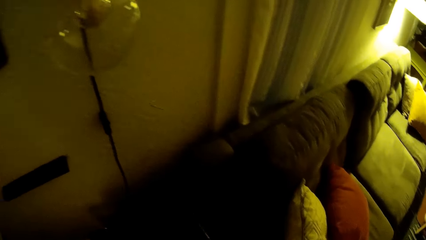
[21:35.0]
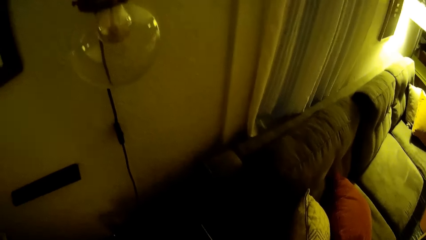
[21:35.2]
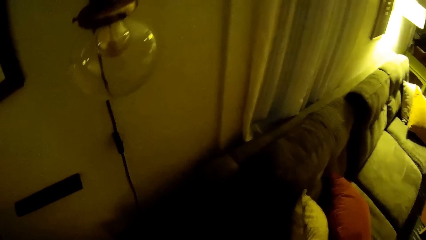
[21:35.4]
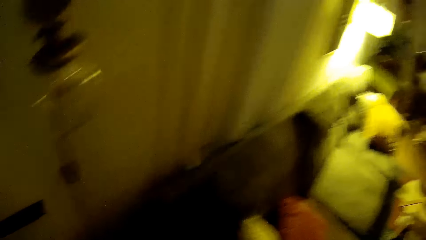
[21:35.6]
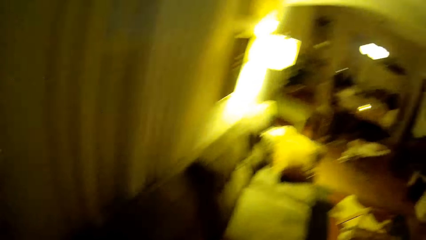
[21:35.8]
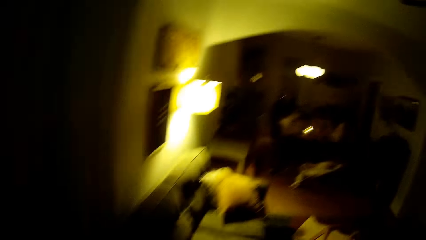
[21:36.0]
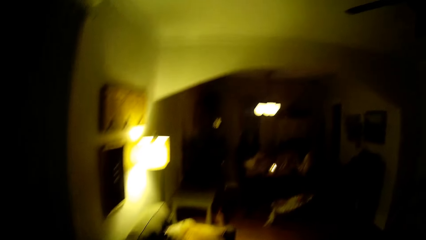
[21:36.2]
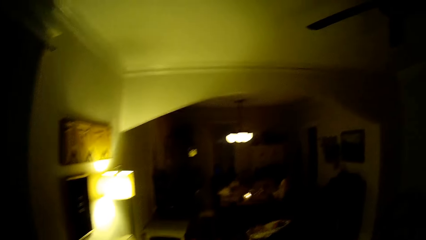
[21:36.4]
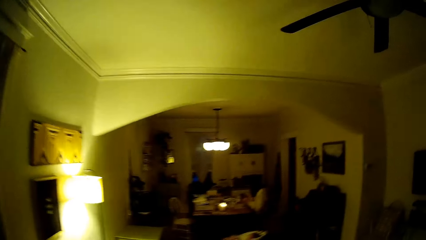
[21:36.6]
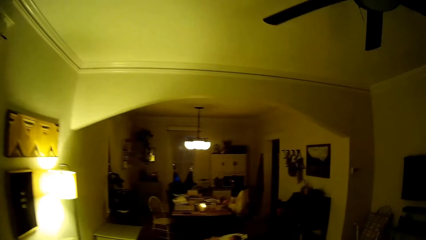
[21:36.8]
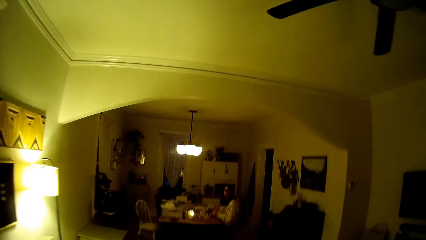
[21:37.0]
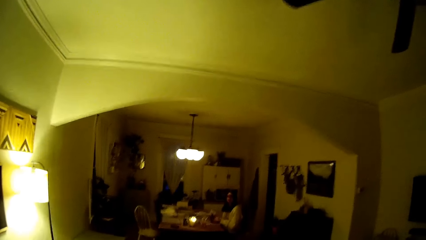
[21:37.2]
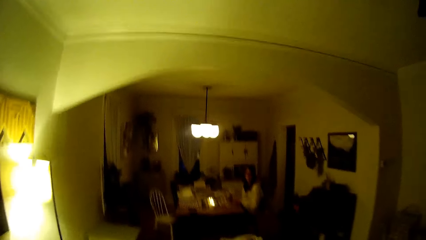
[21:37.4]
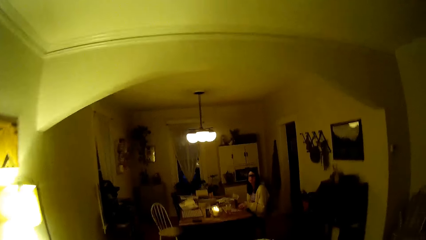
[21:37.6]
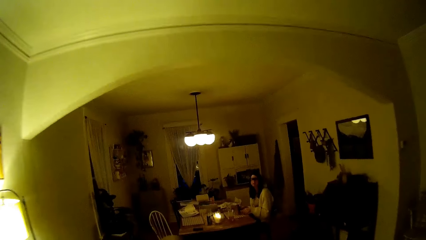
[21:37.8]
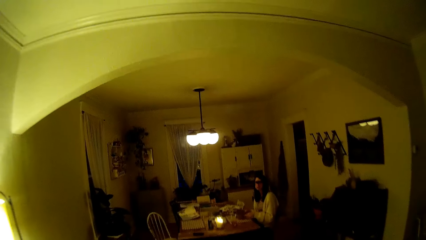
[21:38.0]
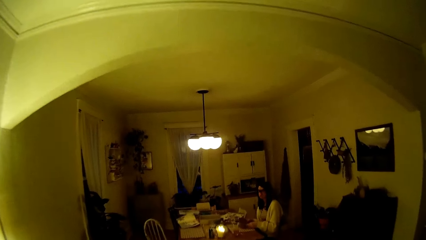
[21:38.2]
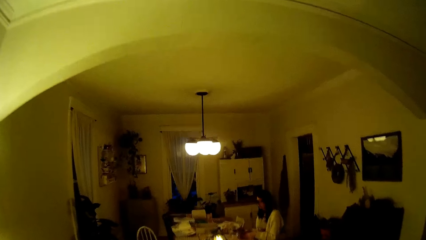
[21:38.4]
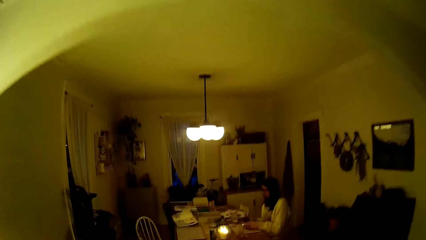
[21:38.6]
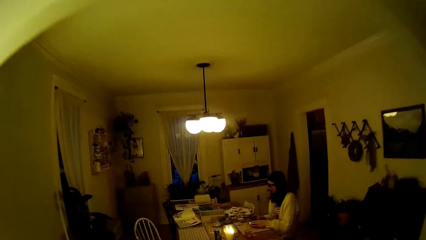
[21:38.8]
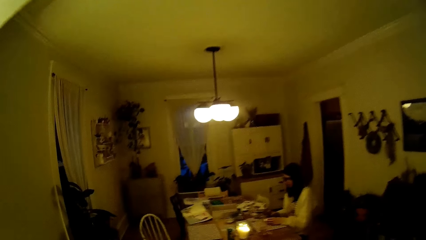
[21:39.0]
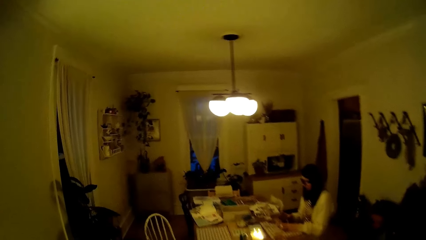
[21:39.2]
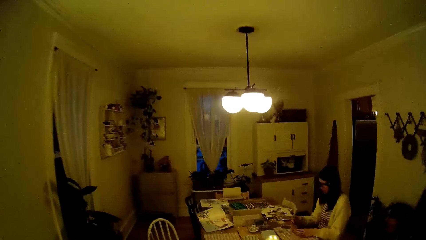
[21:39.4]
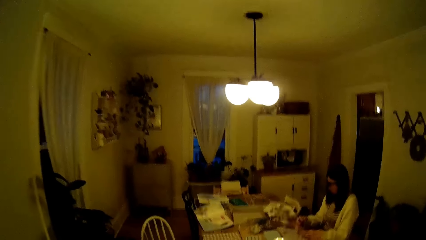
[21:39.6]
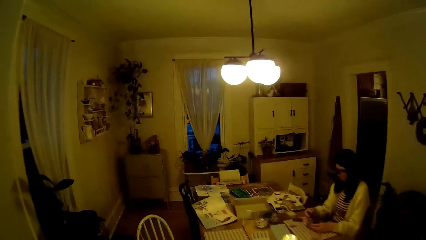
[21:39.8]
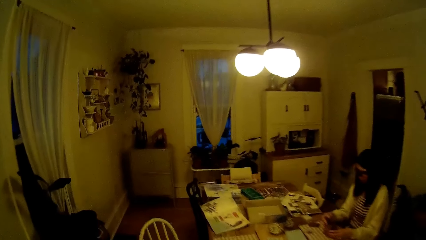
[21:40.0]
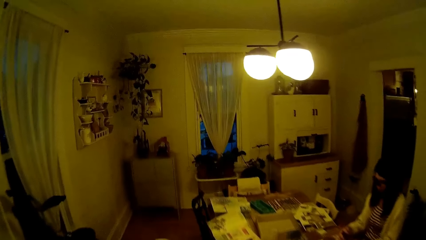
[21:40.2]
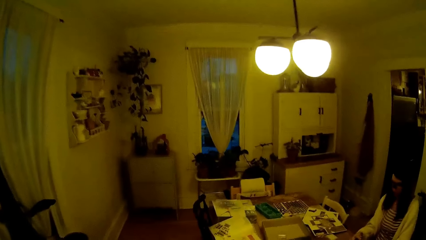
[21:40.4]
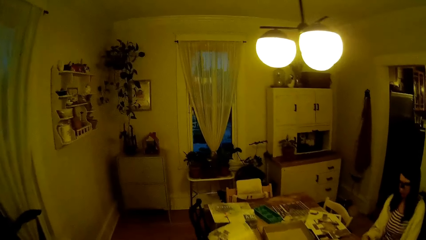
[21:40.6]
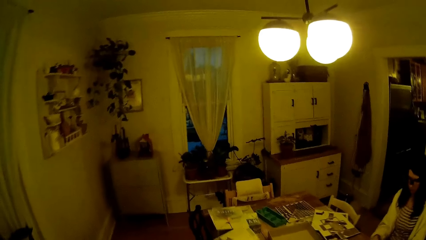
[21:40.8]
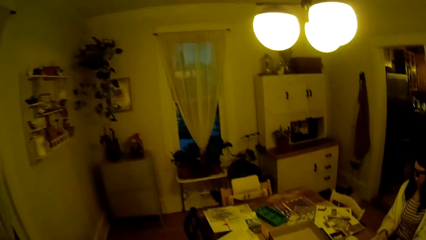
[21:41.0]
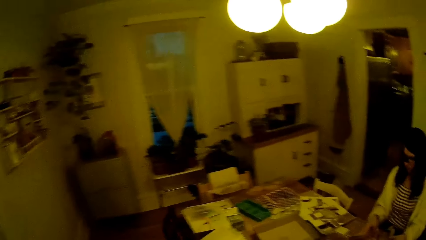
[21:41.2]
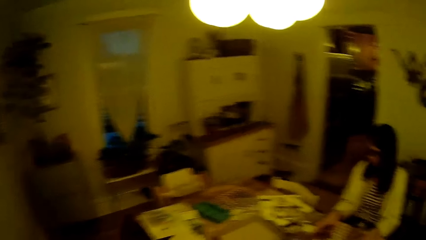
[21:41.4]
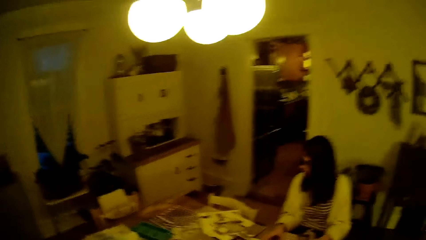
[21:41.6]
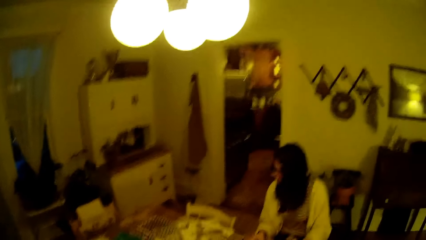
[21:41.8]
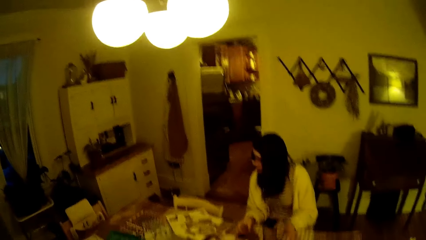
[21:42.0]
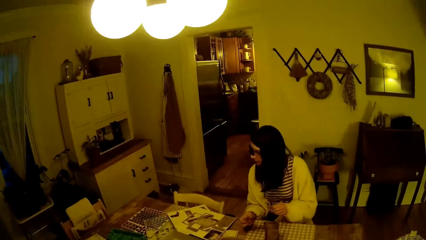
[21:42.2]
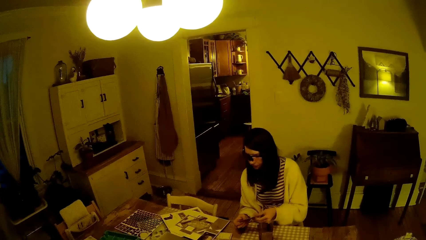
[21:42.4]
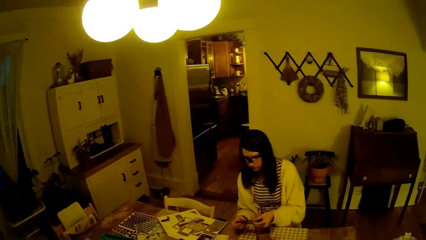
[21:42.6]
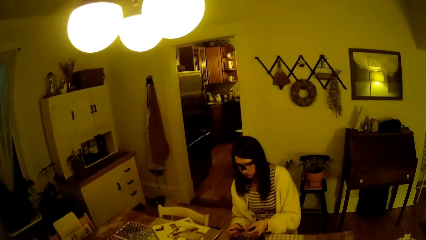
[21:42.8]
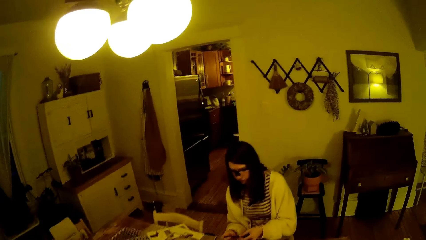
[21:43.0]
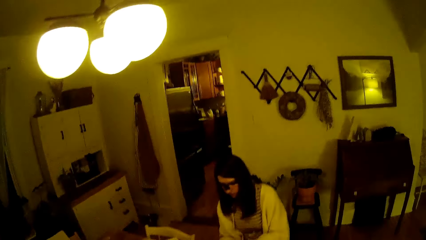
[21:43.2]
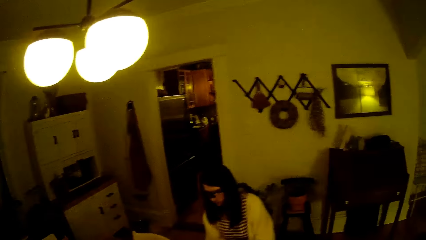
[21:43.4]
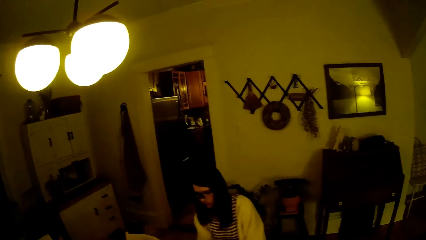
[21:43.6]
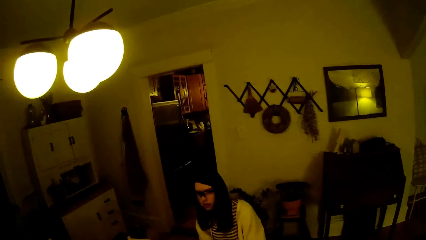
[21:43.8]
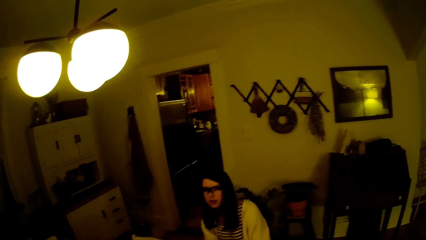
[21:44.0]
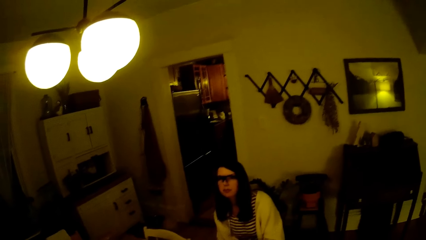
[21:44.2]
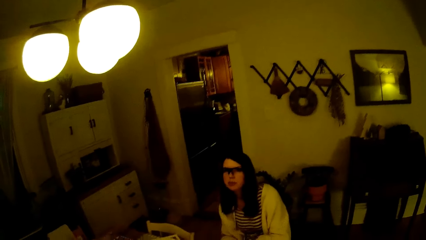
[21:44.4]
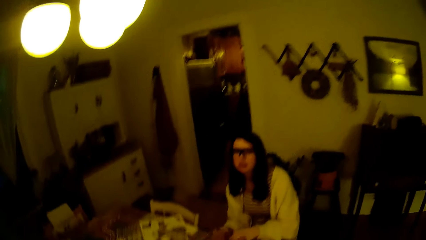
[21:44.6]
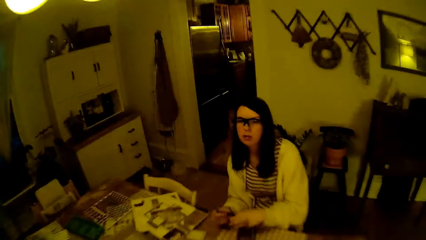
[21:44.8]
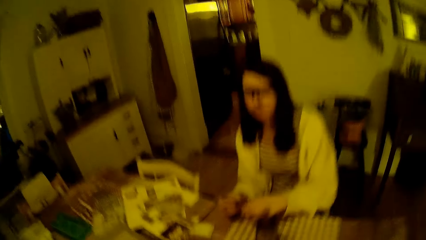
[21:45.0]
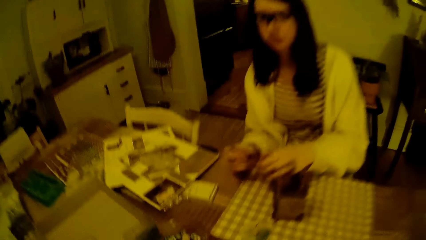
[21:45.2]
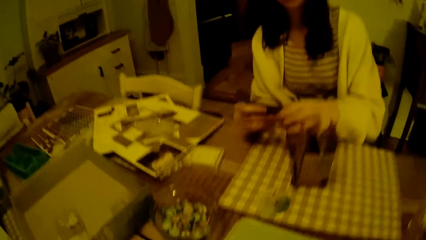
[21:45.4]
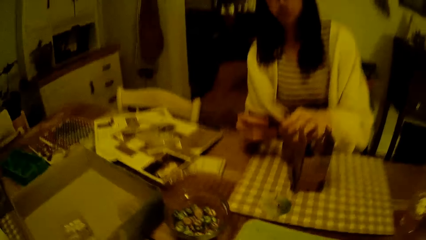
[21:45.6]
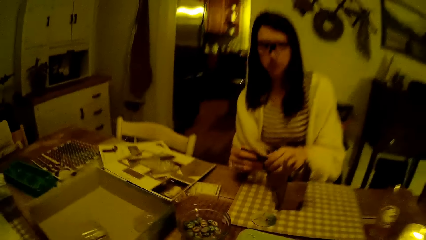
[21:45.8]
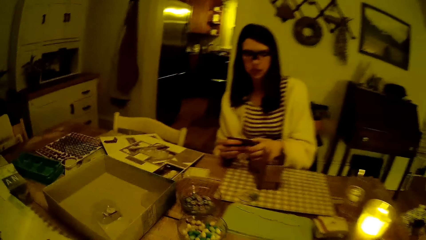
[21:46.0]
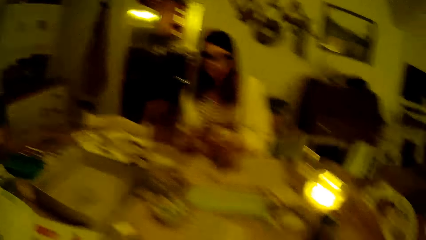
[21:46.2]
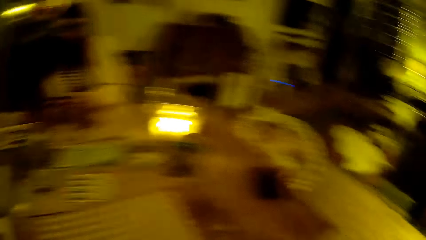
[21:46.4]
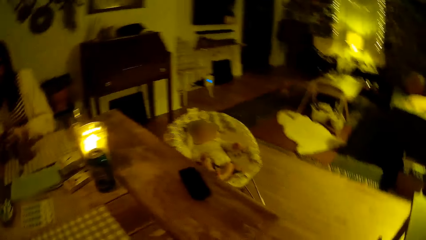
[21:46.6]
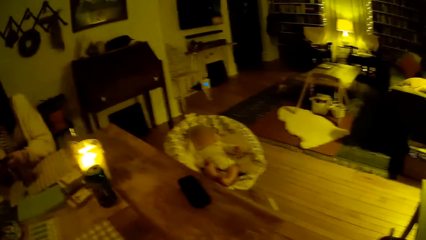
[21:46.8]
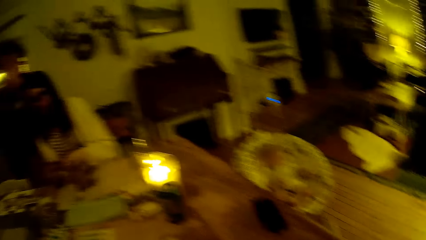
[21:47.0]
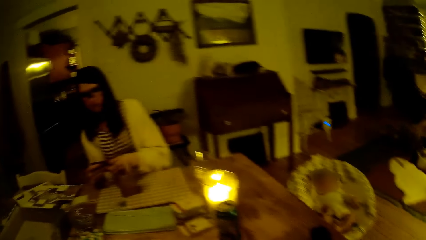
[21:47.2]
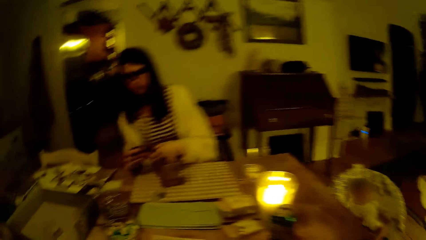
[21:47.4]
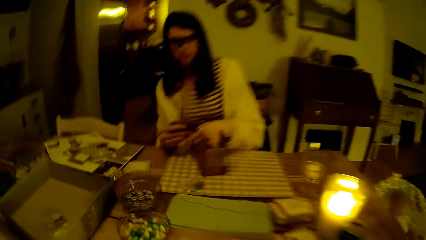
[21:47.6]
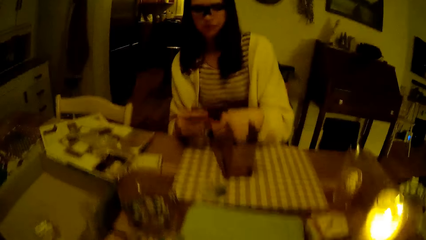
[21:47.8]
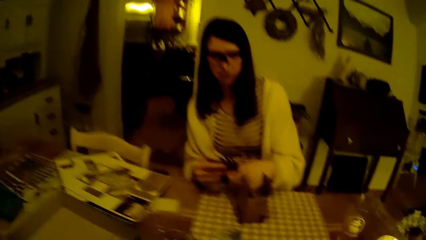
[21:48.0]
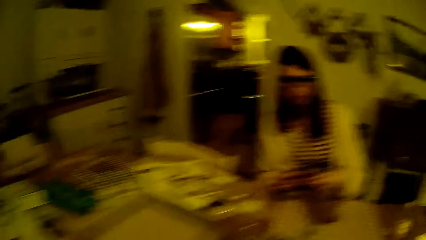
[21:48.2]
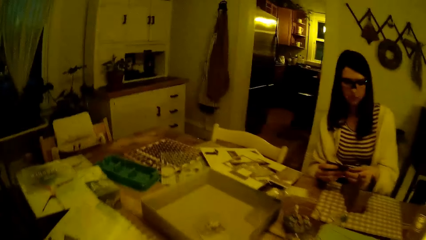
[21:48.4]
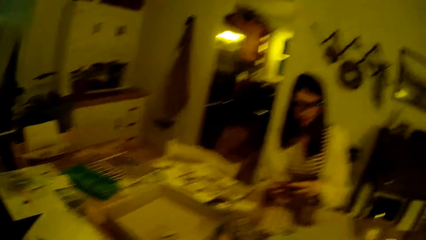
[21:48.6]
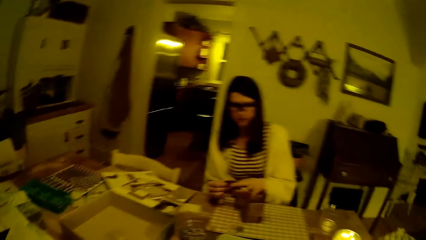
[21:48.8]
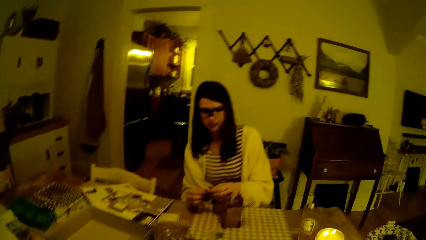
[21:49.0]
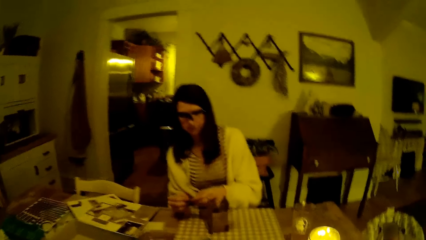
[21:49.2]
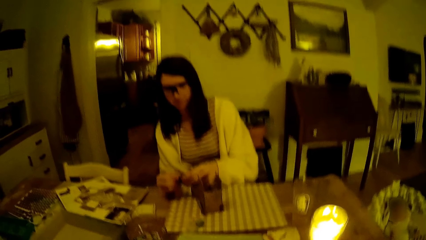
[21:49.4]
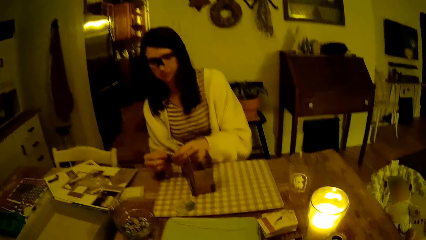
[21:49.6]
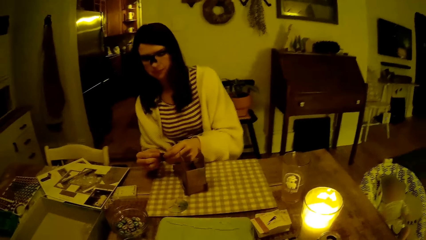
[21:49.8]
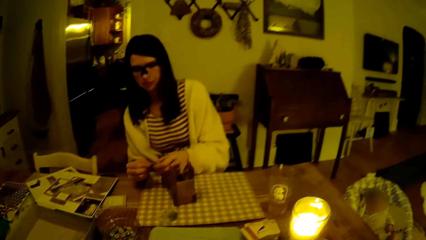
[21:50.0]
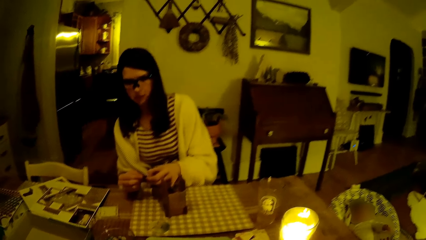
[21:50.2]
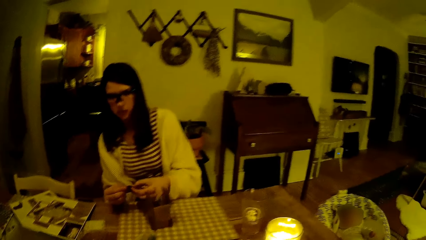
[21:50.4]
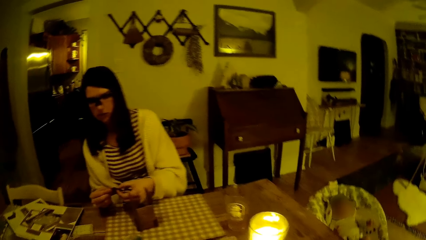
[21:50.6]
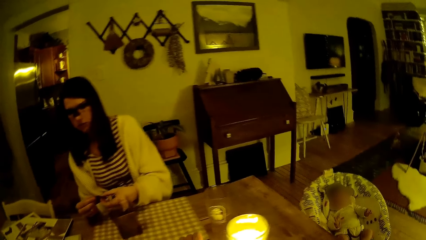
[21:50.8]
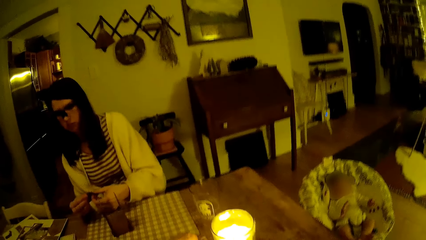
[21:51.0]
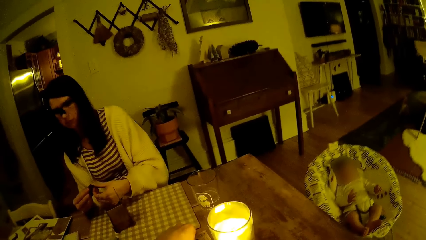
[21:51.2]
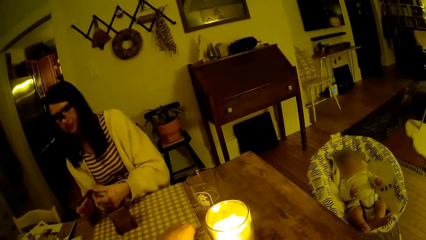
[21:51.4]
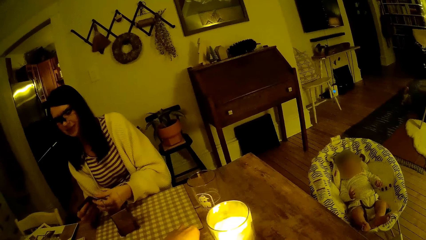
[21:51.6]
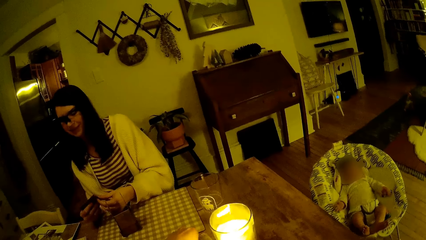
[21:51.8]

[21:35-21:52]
The camera wearer looks around. They walk in the house. They speak to a woman. The woman plays the building box game with both hands. The camera wearer looks around. They speak to the woman.
